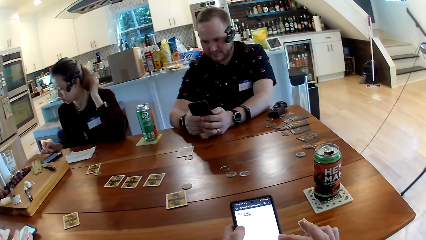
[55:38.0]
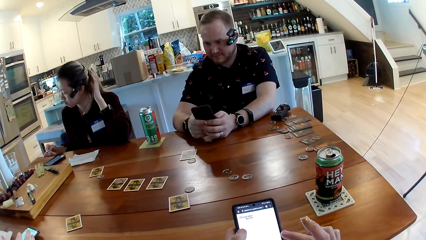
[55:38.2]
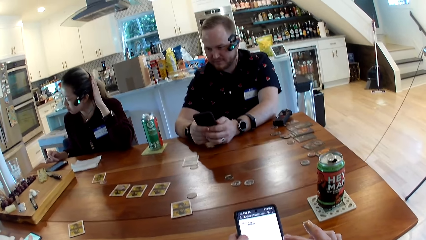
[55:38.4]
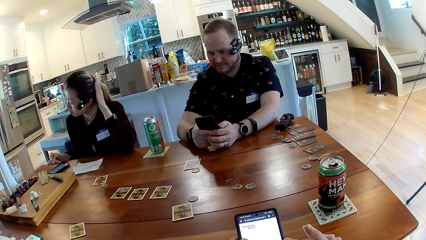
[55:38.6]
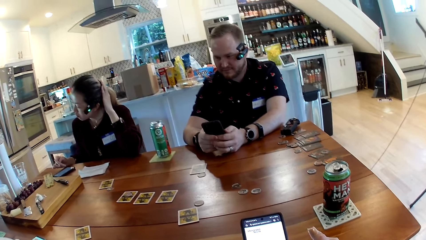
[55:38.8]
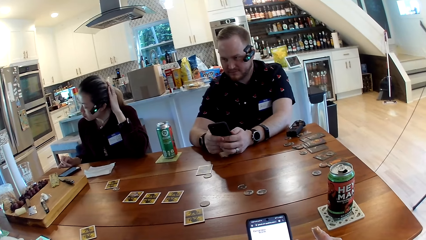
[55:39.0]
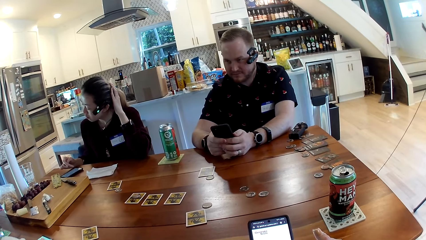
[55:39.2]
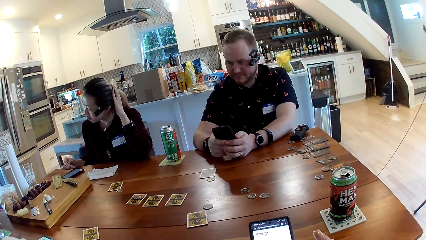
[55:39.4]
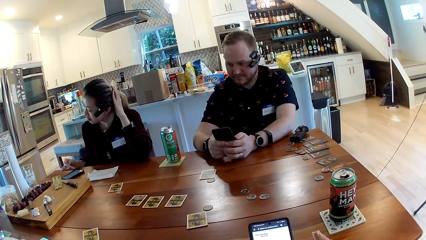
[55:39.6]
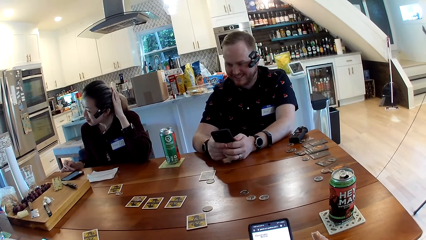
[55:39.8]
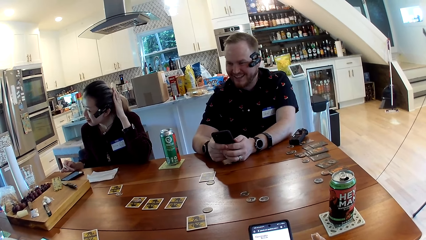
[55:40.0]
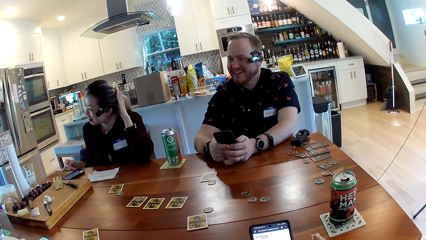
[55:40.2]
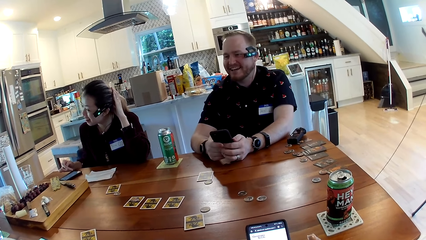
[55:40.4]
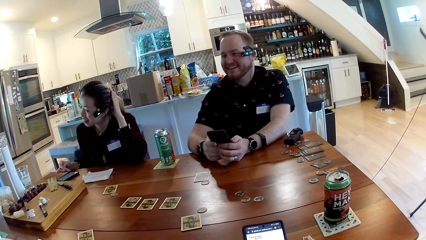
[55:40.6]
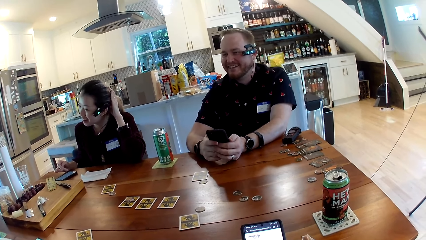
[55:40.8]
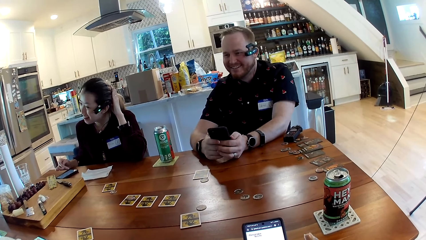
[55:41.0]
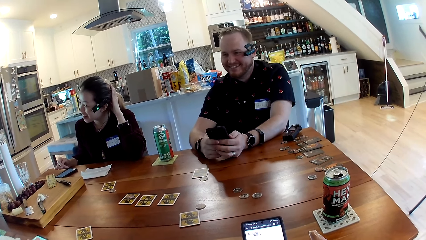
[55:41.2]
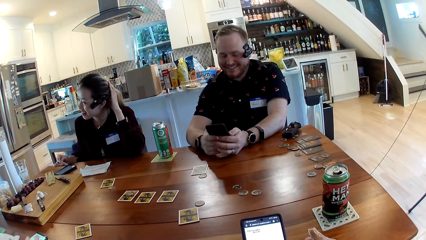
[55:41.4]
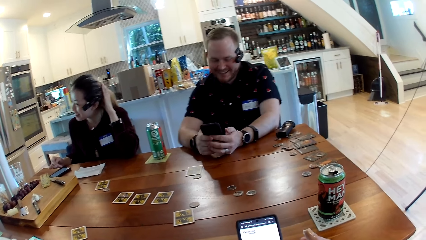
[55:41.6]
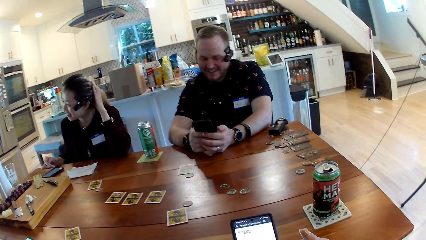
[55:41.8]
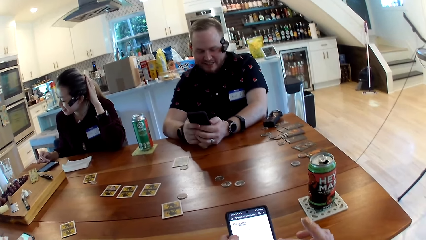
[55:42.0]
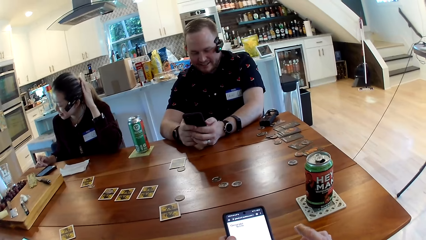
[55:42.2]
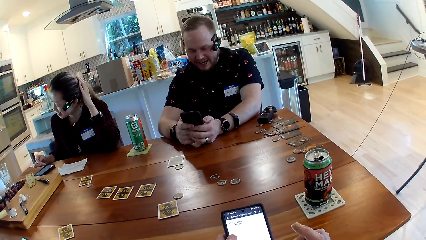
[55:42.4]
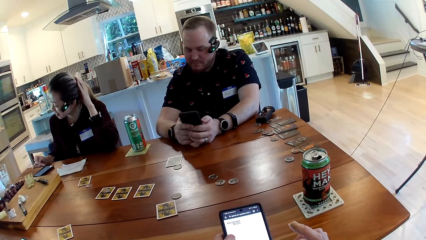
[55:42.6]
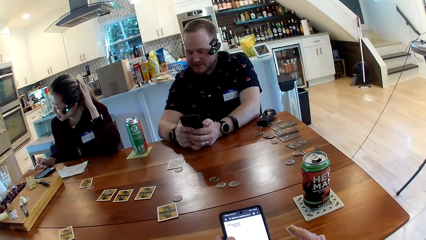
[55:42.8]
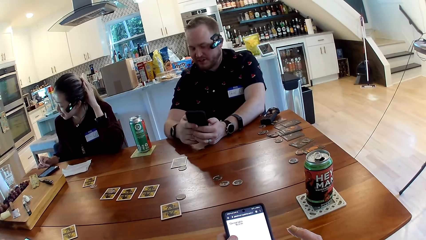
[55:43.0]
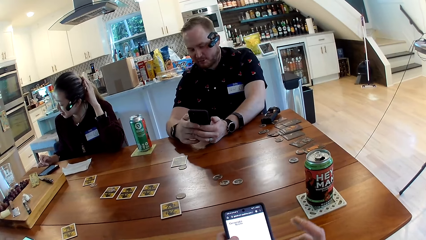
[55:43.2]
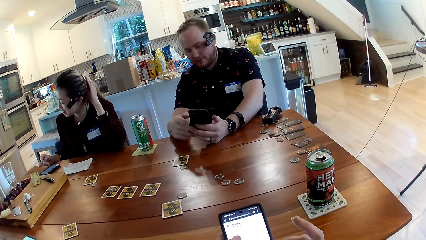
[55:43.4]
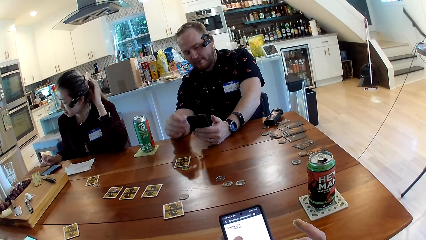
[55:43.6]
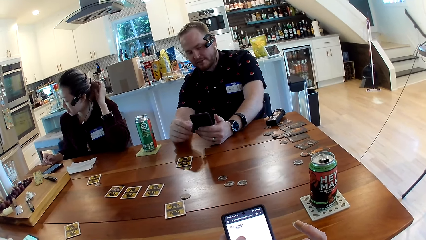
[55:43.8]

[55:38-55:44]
A woman converses with a man, another woman and the camera wearer.

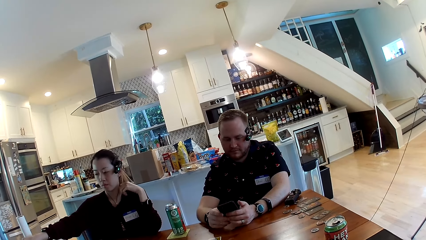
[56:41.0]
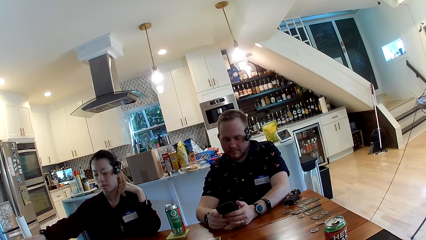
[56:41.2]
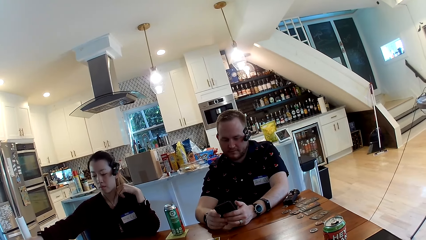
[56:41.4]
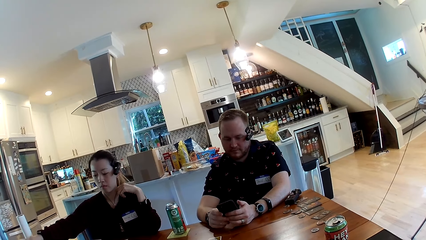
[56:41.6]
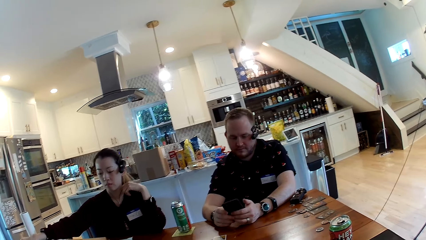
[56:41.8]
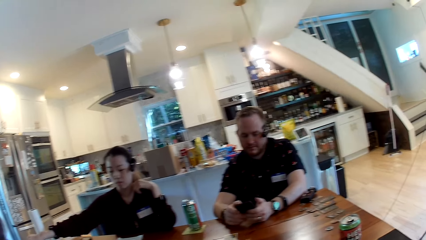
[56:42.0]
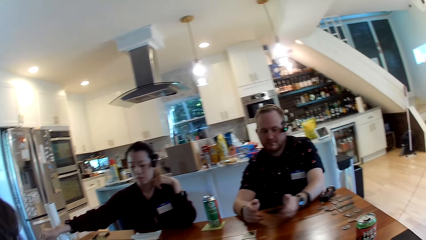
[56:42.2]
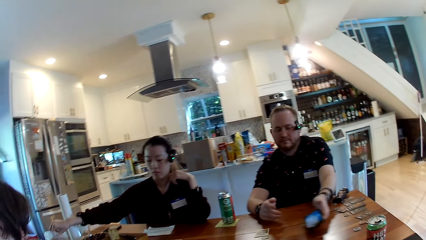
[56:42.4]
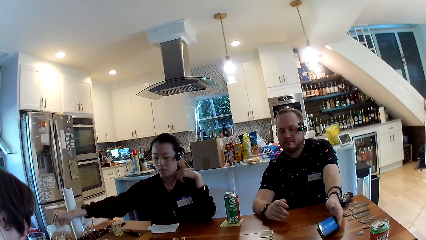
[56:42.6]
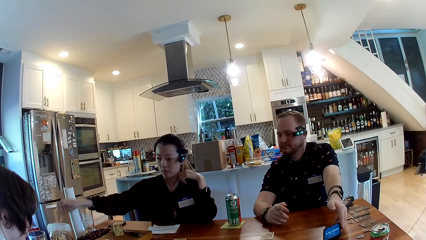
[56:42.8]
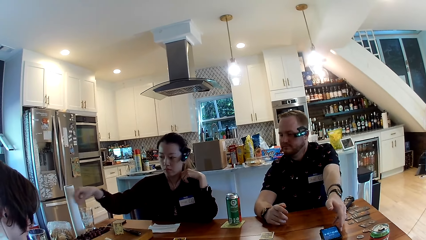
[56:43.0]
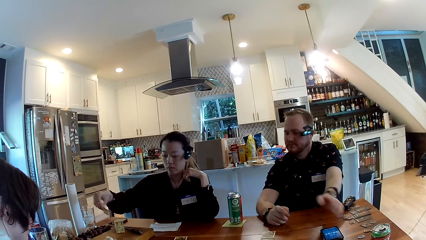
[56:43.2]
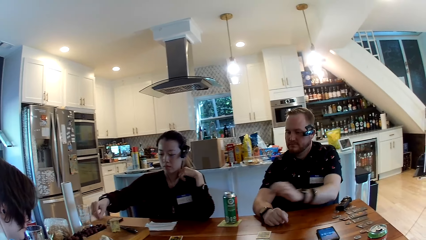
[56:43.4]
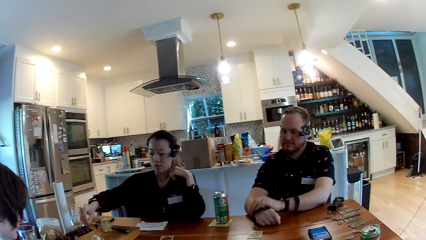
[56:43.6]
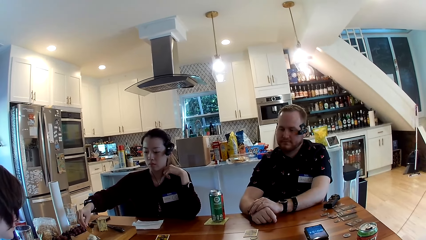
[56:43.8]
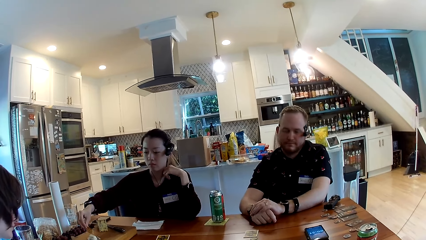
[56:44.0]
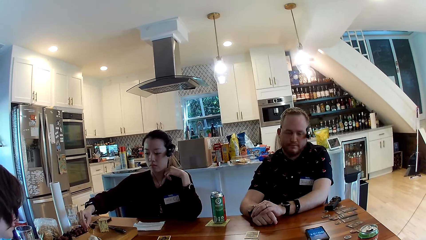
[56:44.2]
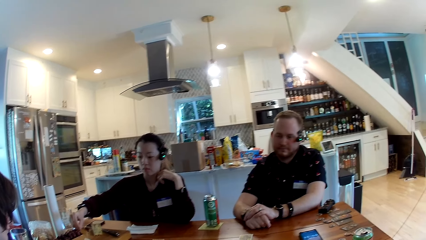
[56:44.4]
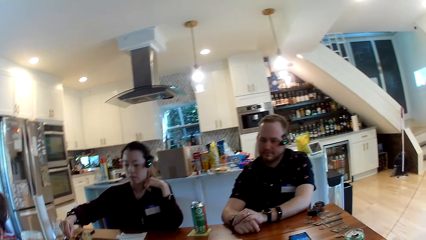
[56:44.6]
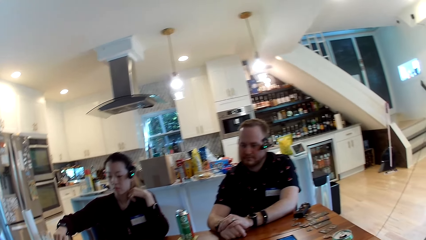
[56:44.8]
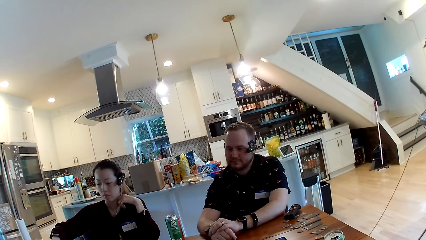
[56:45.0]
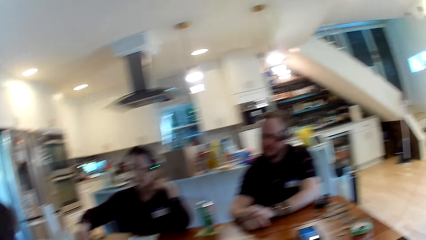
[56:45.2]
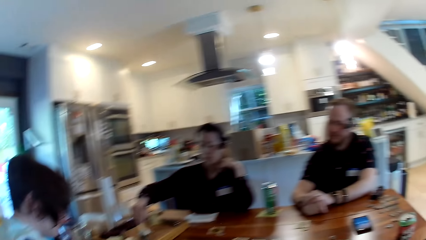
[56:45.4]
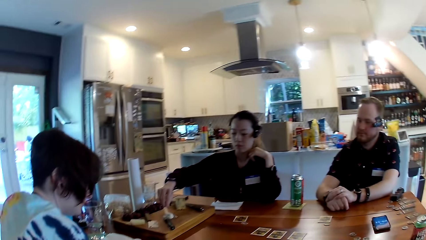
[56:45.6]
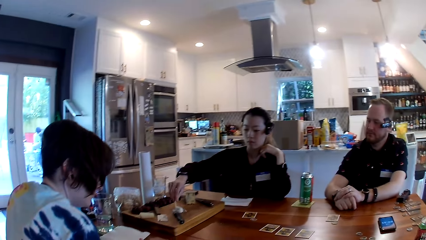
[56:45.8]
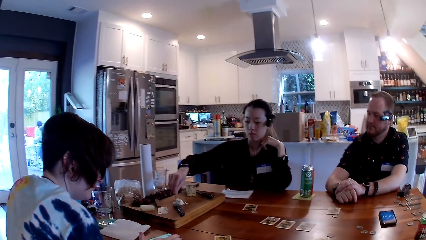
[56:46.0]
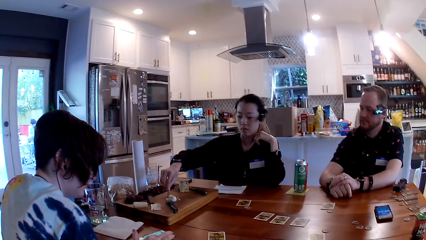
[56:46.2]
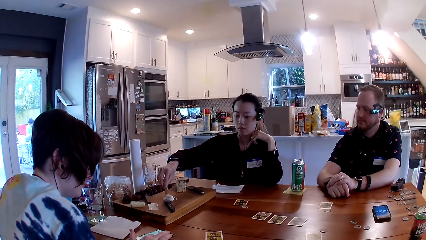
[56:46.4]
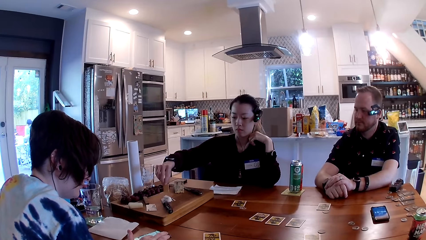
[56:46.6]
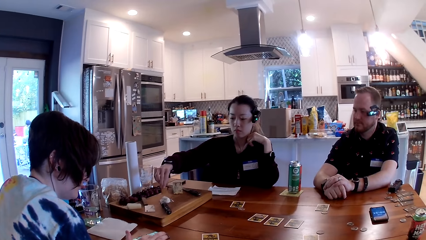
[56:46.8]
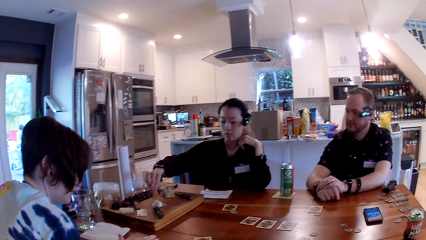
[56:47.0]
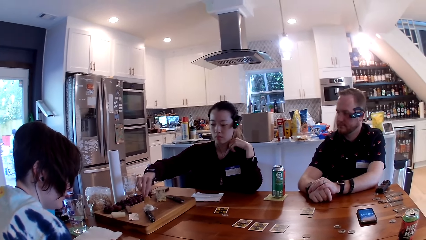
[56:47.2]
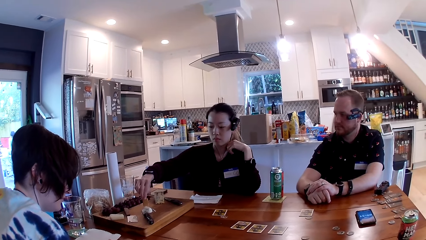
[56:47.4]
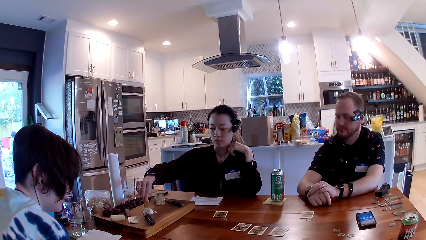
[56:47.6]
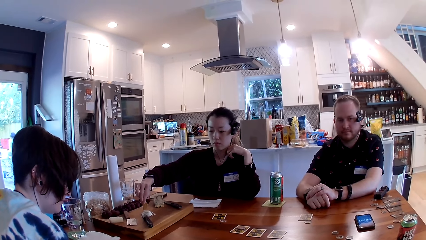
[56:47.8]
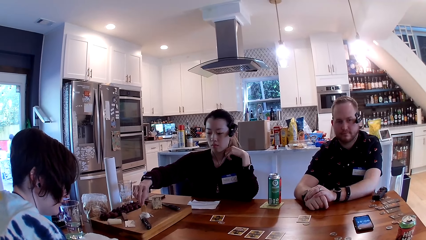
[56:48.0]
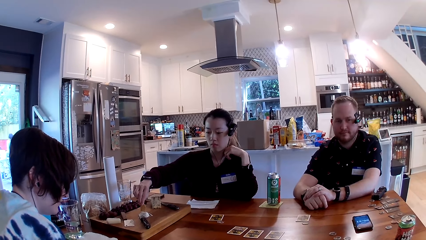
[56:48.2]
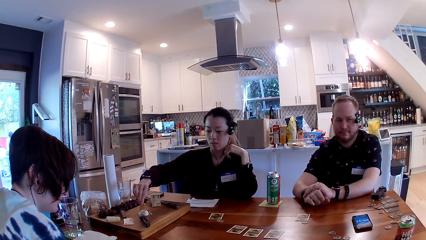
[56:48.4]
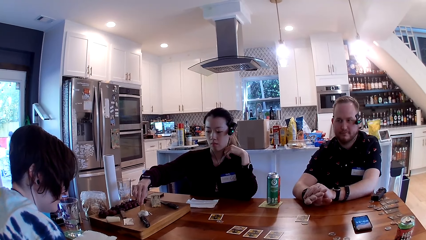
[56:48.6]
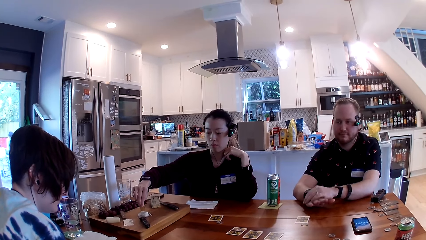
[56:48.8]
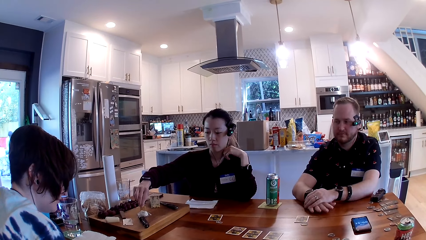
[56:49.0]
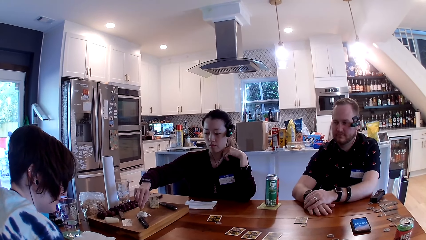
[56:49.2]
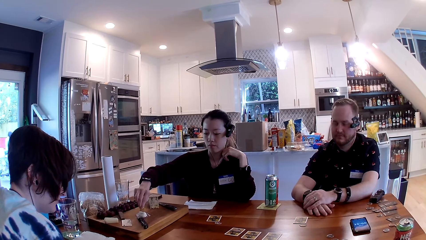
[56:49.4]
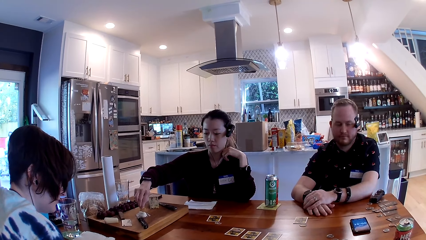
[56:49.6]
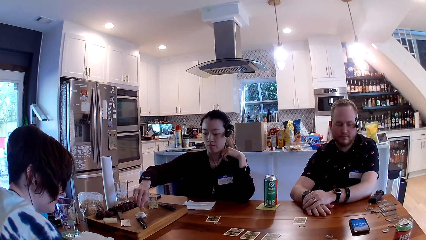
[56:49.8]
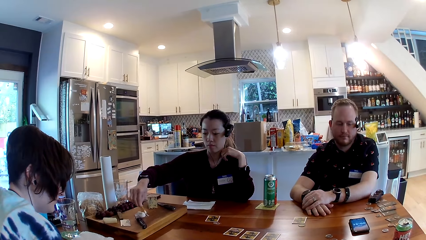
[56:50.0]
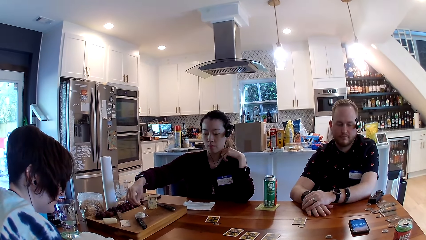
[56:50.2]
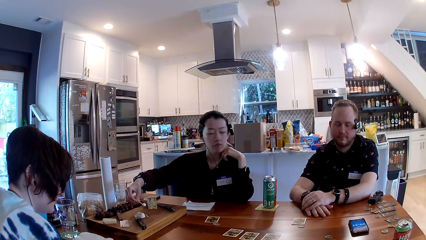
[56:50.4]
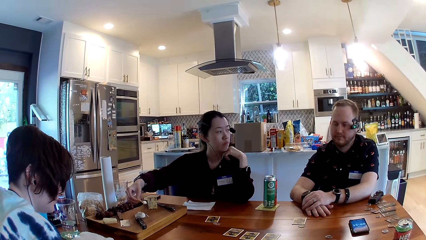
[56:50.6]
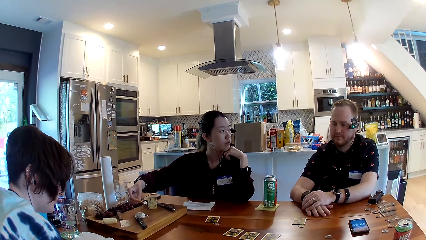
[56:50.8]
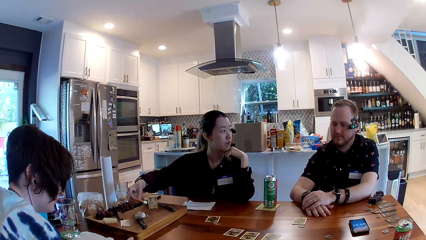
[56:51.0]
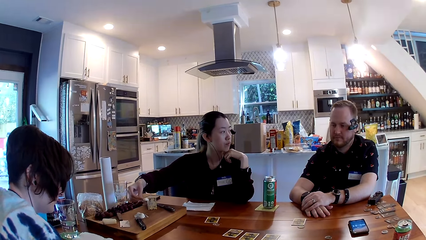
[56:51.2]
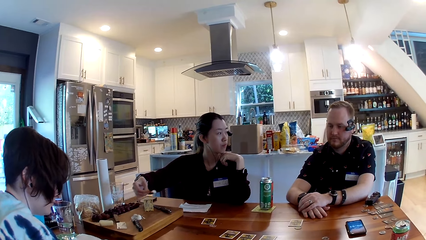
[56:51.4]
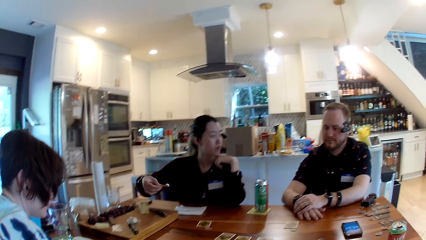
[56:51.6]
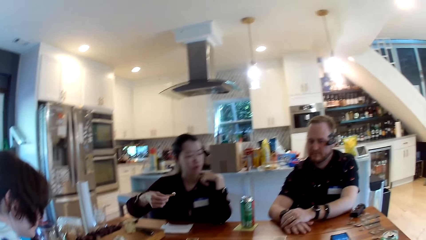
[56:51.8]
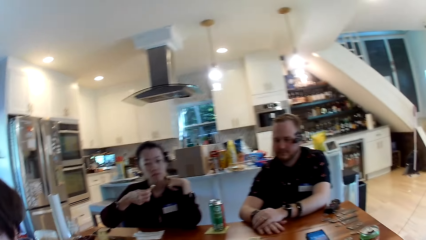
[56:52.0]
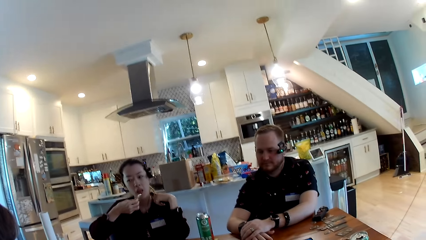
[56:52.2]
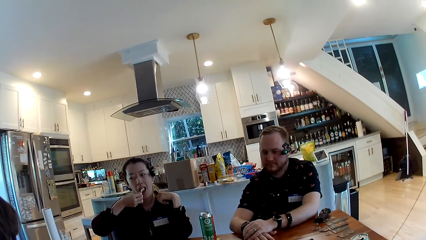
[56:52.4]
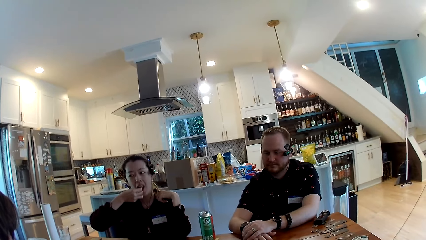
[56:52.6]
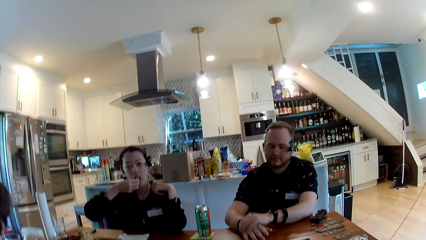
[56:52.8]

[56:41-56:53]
A woman picks a cracker from the pack of crackers on the table with her right hand. A man drops the phone in his left hand on the table. He places his hands on the table. The woman scoops some cheese from the tray on the table with the cracker in her right hand.
